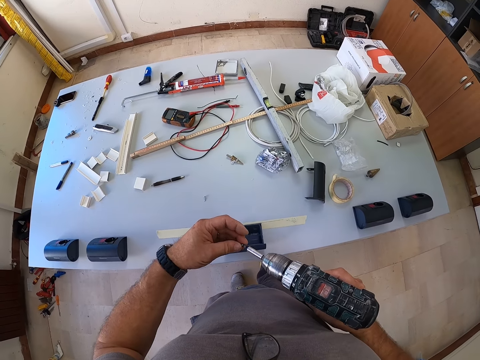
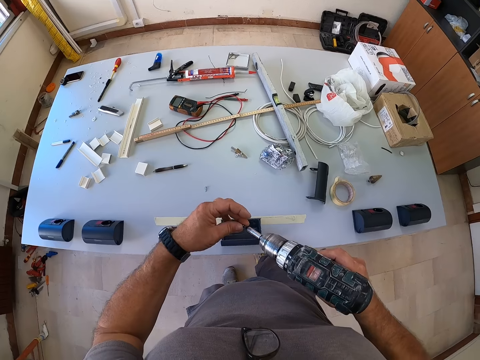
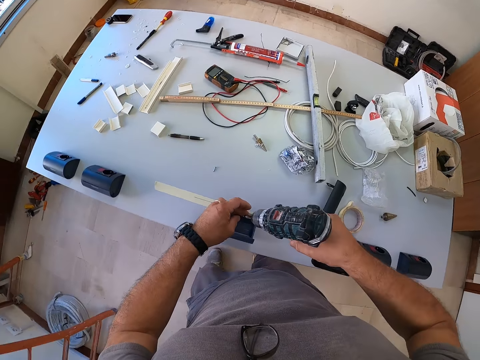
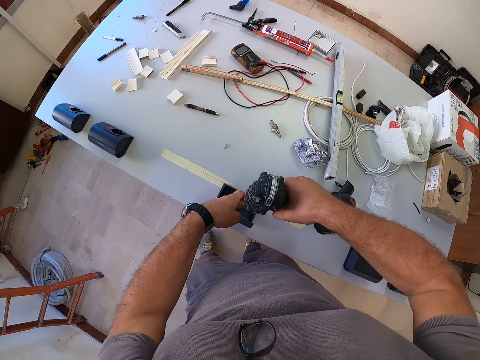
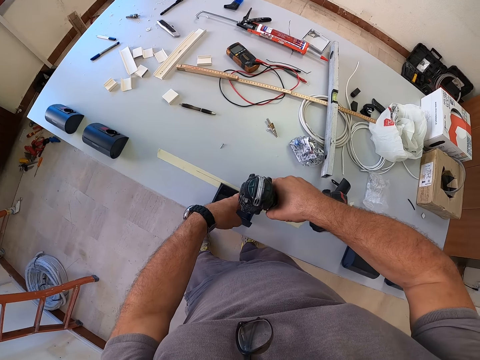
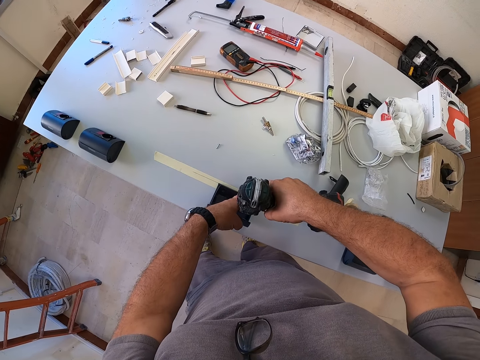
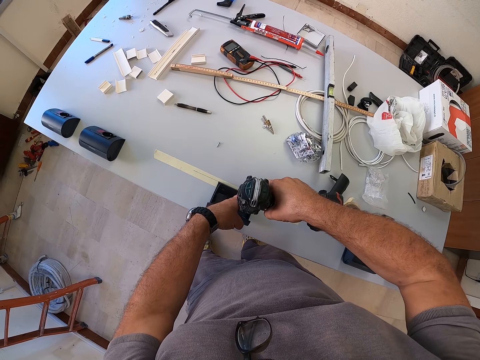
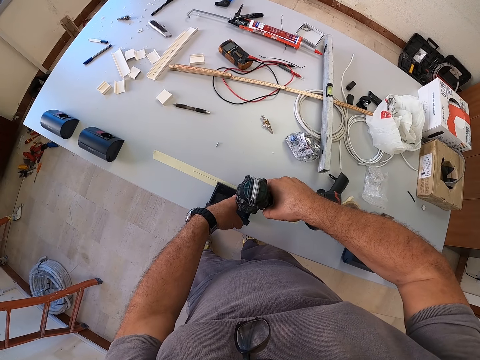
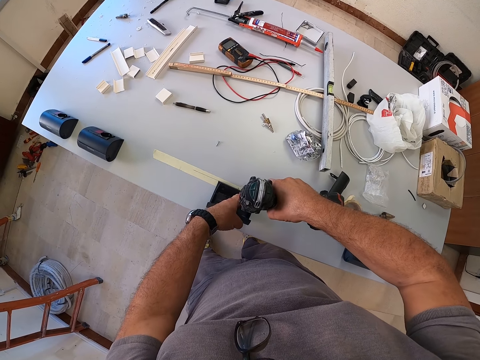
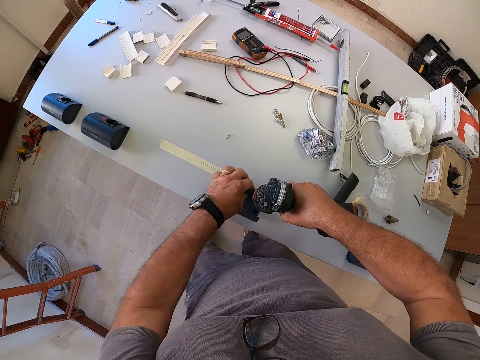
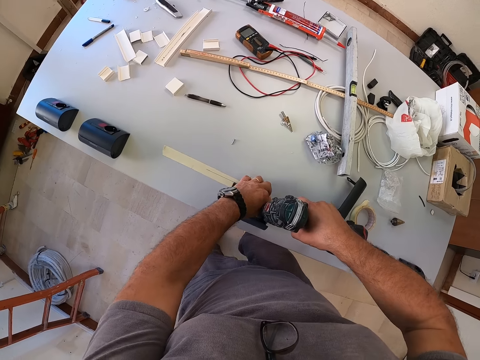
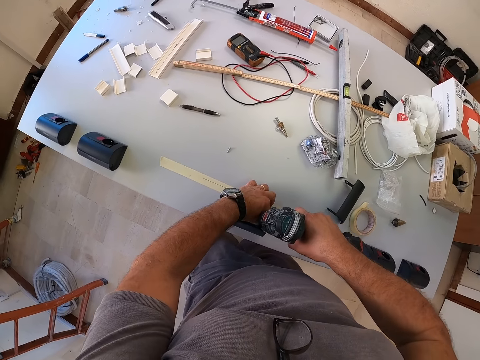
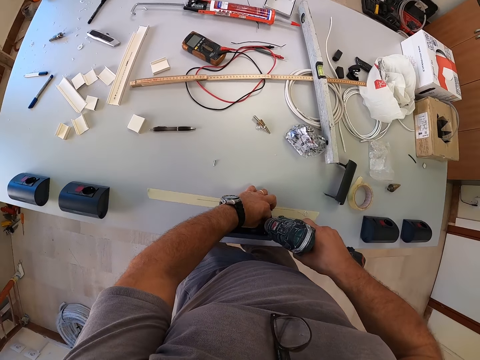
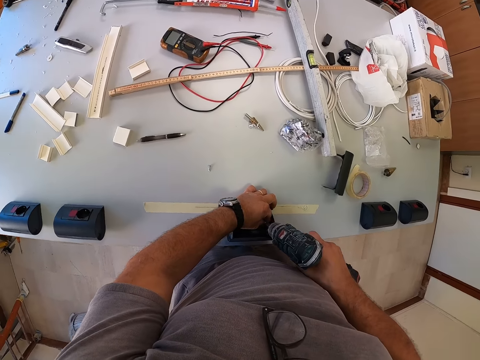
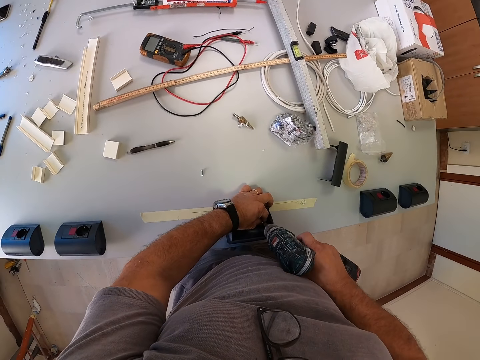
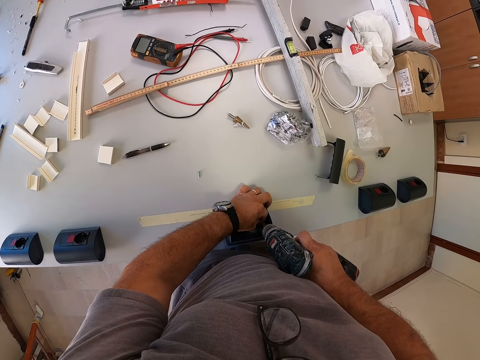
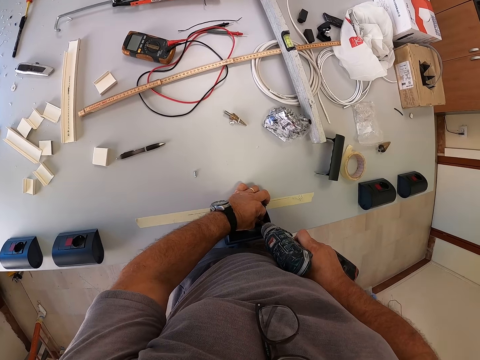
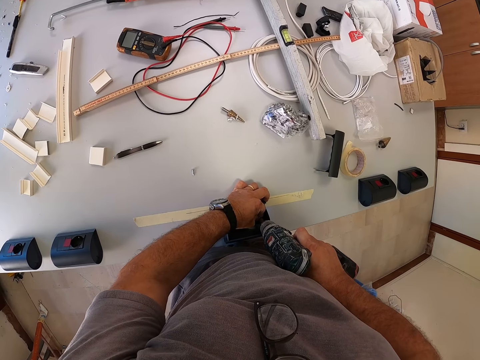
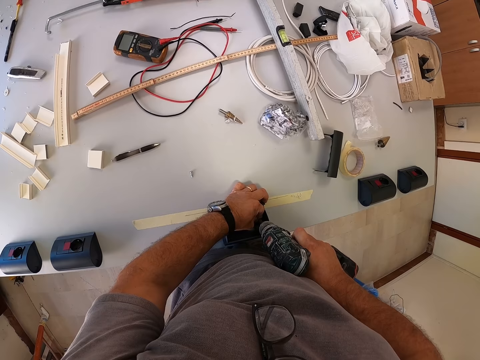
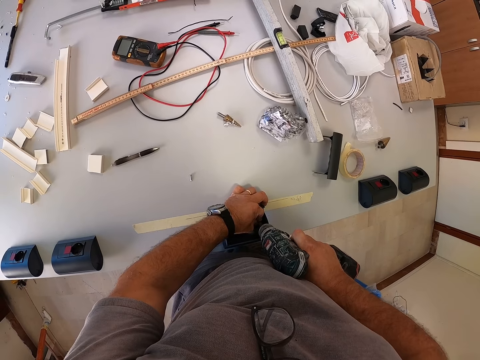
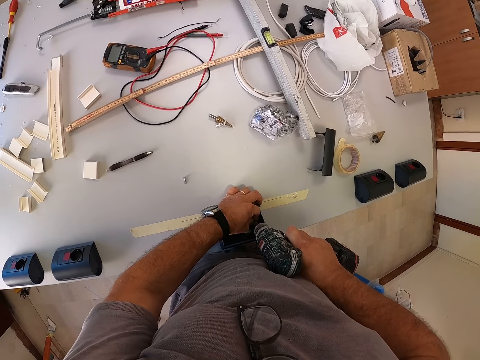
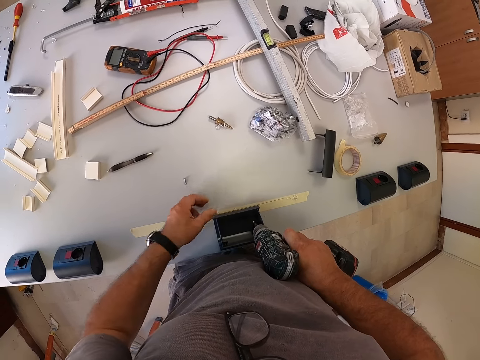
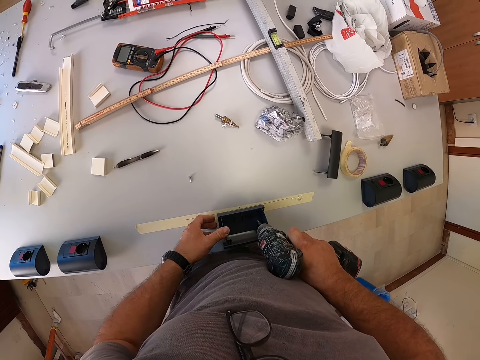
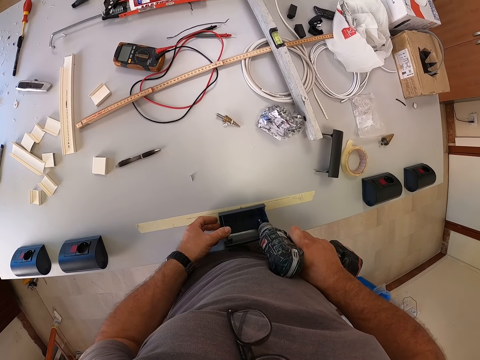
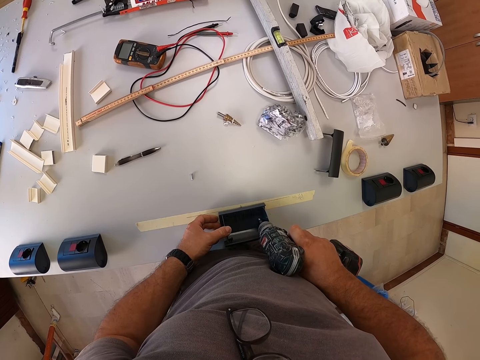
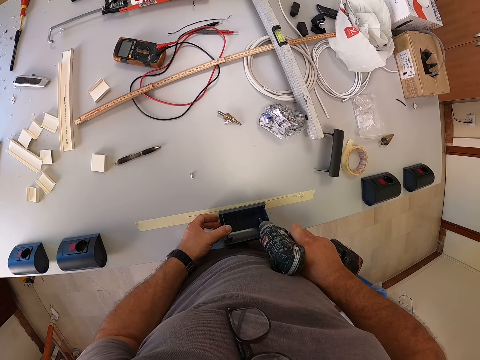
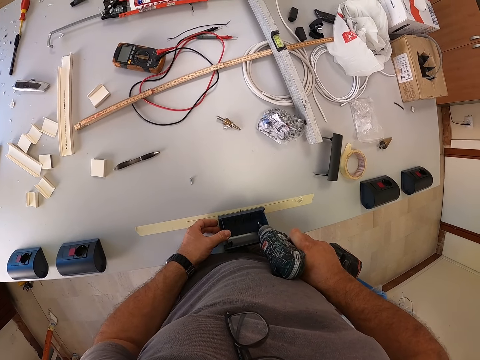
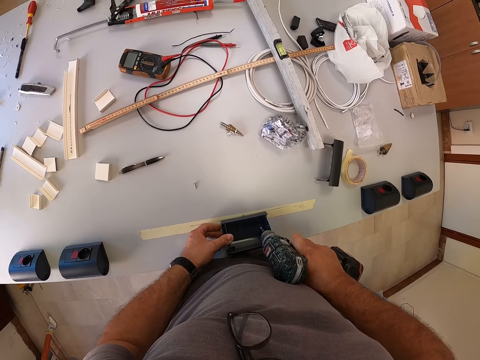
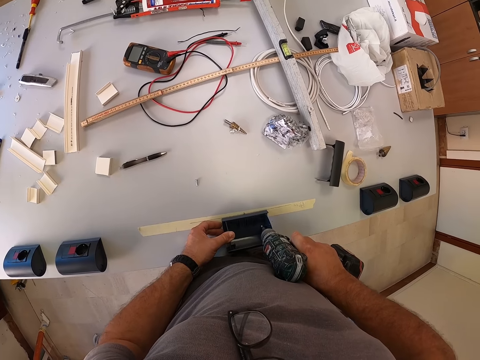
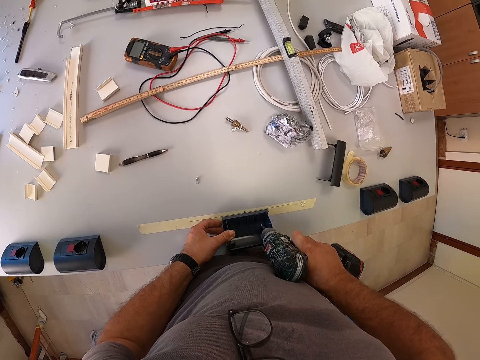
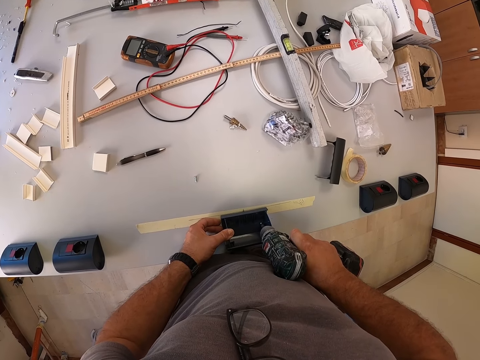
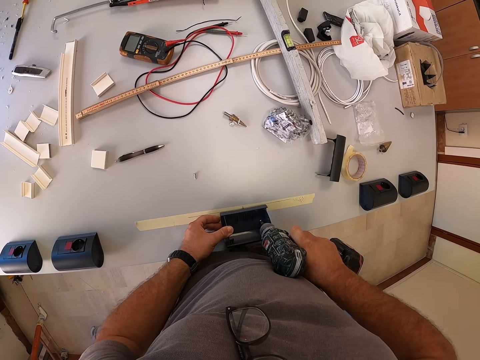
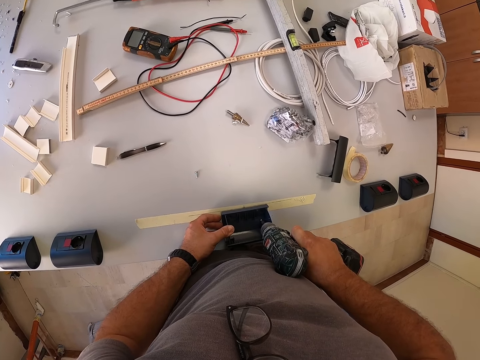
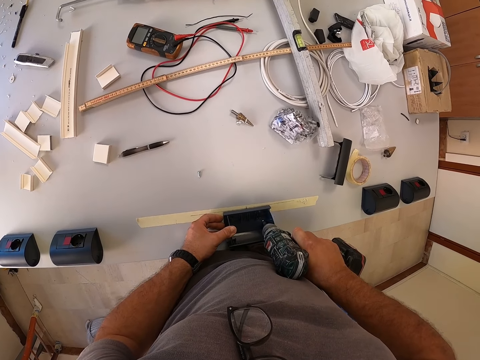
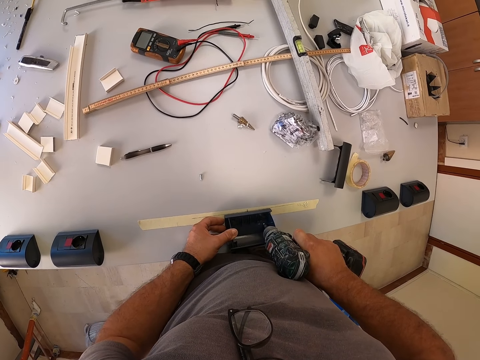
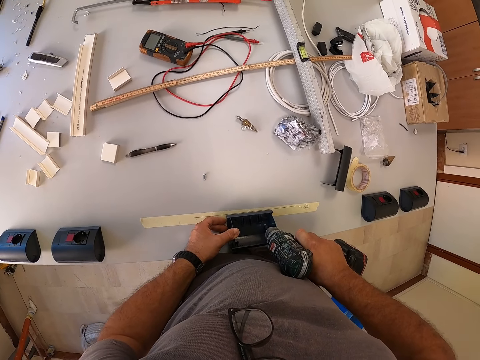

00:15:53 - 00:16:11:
The camera wearer sets the screw on the screw bit. They set the driller on the switch box, fix the screw on the table, and screw the switch box to the table with the driller. They hold the switch box and fix the screw on the table.

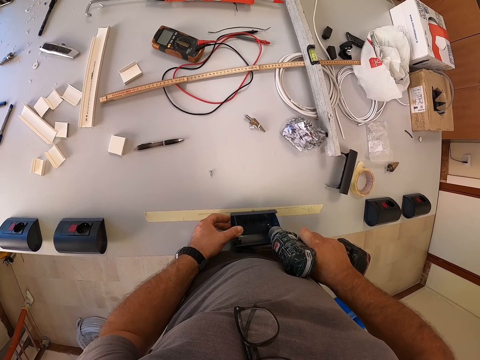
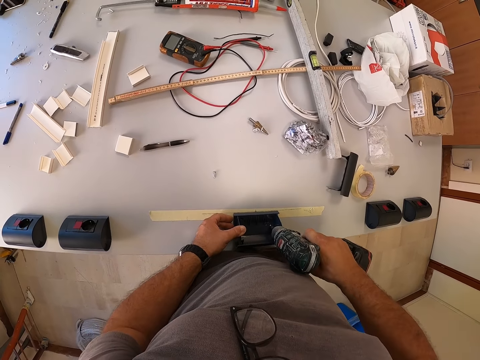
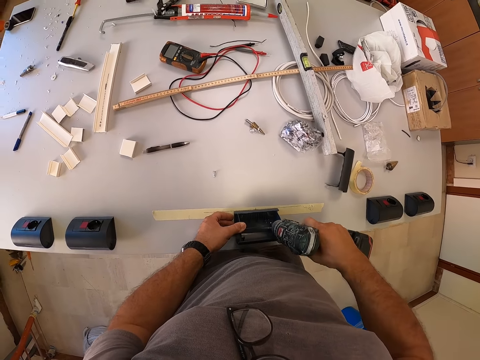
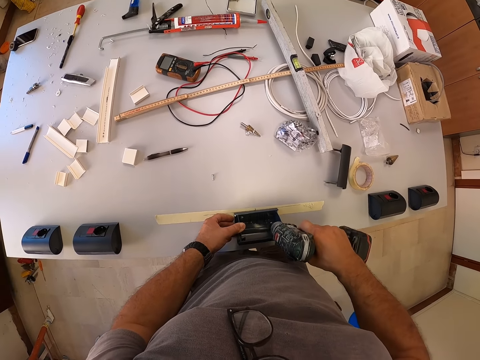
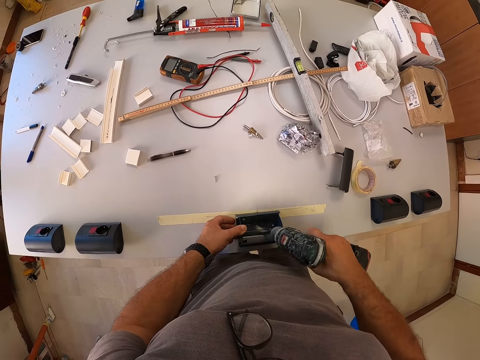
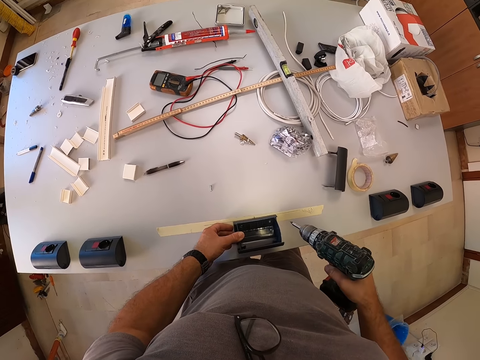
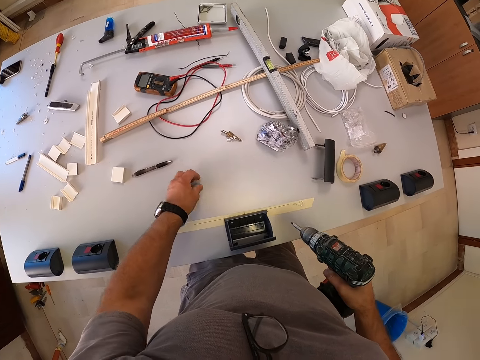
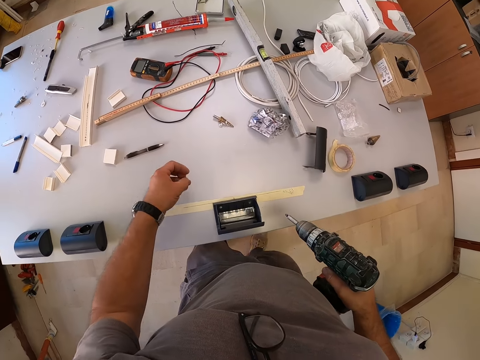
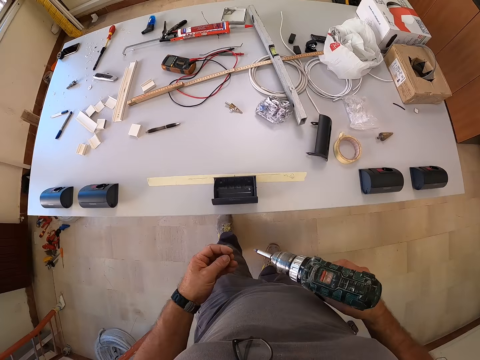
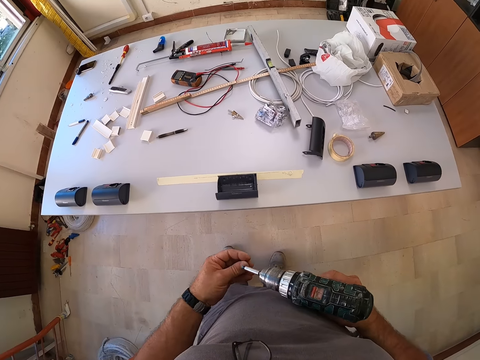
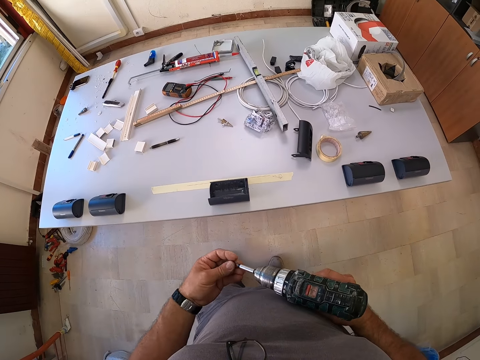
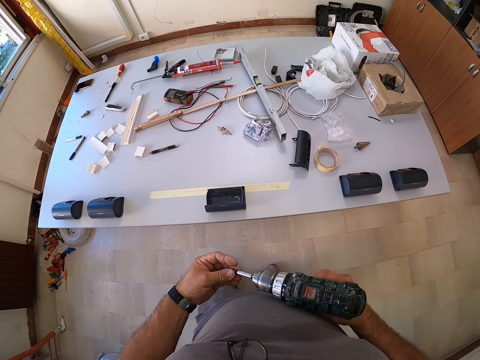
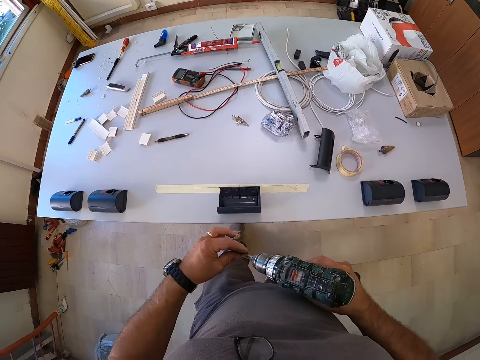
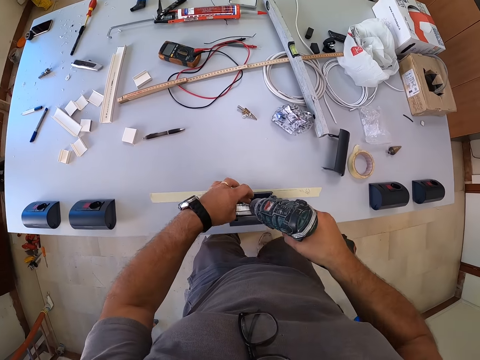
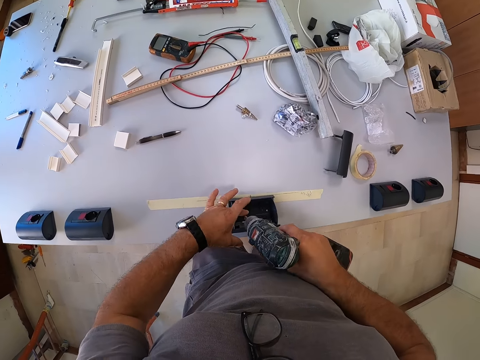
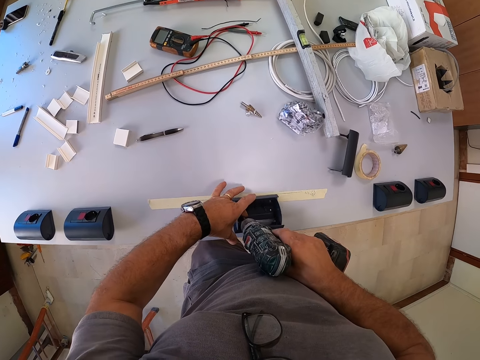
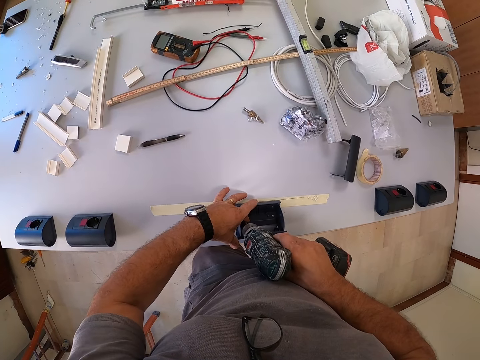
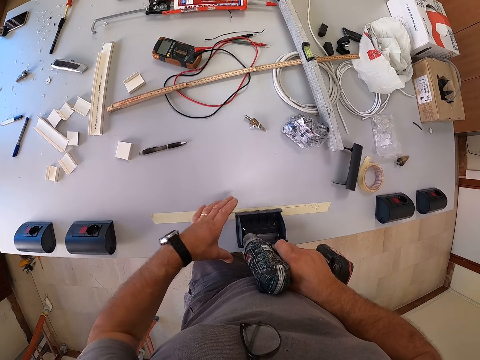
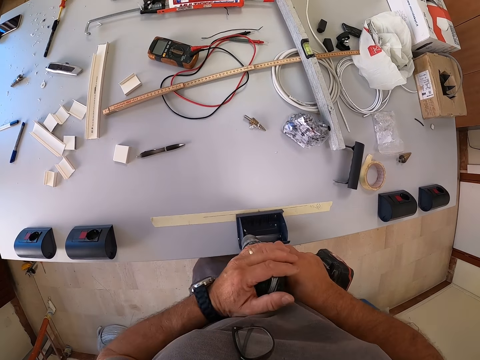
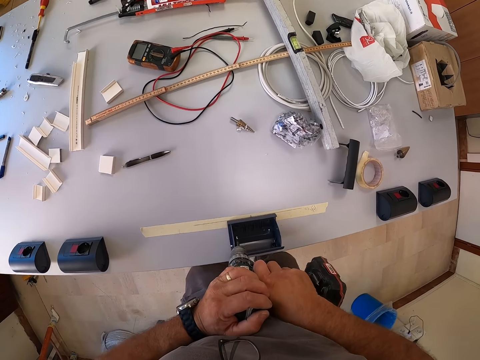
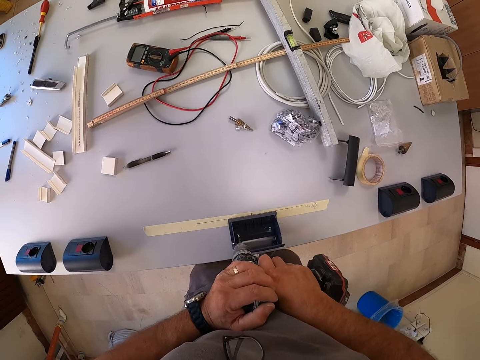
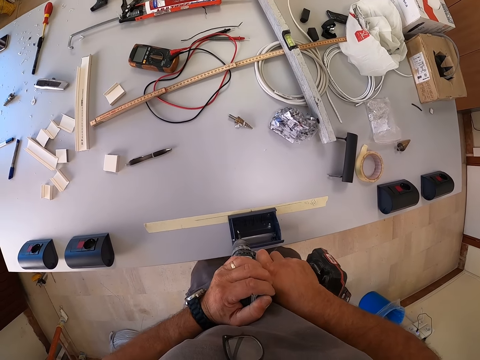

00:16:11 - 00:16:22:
The camera wearer holds the drill machine or driller. They pick the screw, pick another screw bit from the table, and set the screw on the screw bit. They set the driller on the switch box, fix the screw on the table, and hold the drill machine.
